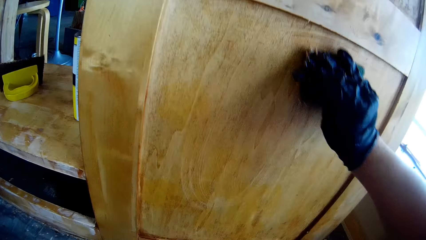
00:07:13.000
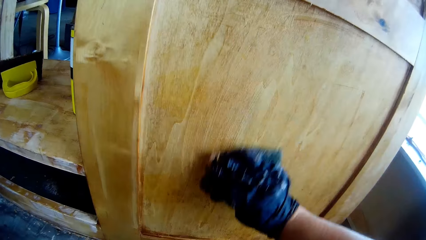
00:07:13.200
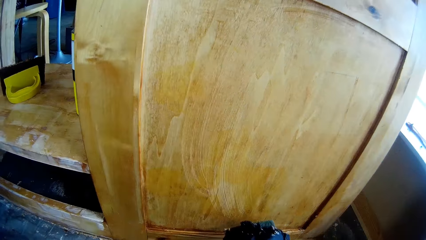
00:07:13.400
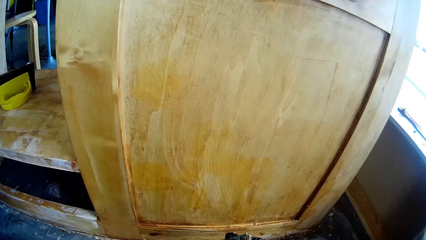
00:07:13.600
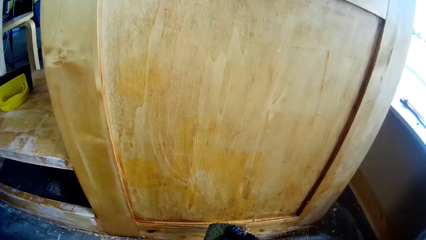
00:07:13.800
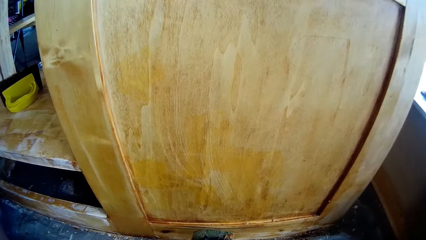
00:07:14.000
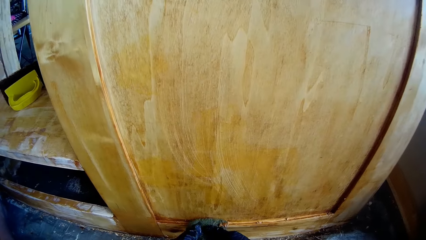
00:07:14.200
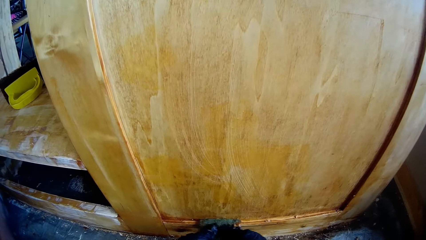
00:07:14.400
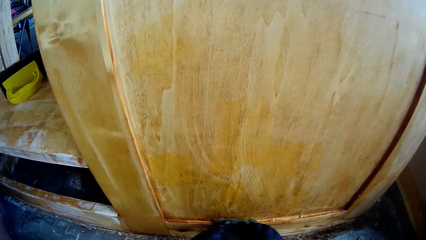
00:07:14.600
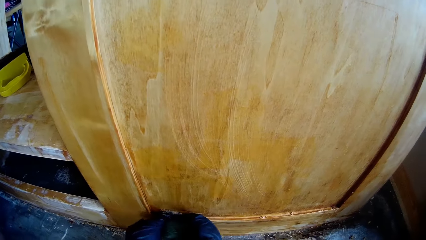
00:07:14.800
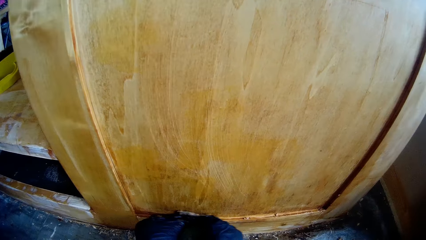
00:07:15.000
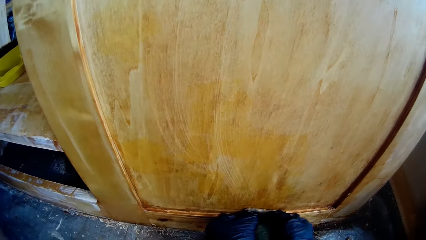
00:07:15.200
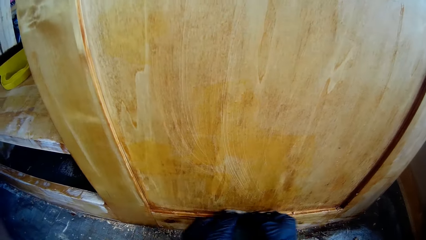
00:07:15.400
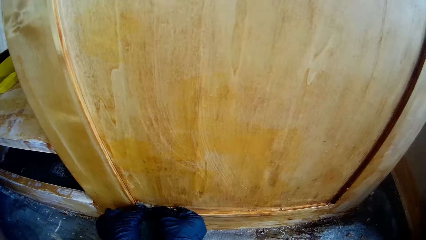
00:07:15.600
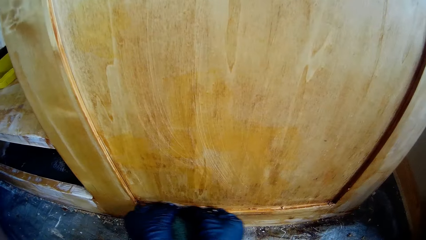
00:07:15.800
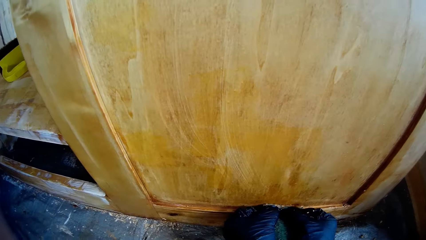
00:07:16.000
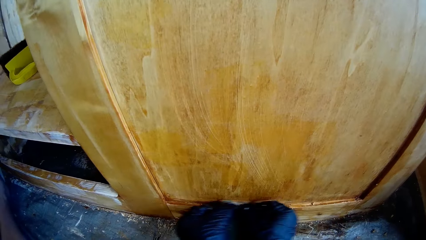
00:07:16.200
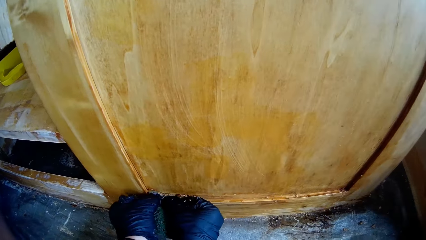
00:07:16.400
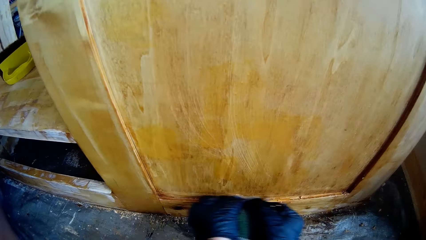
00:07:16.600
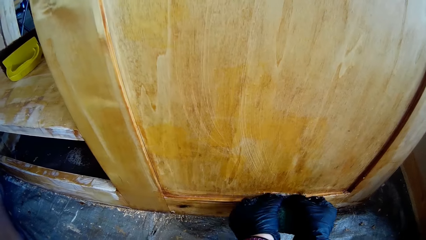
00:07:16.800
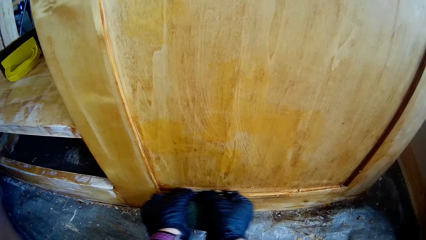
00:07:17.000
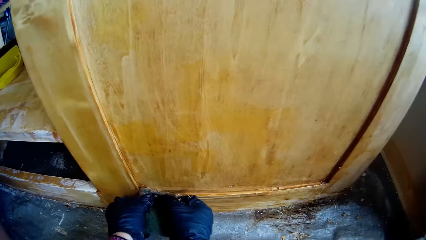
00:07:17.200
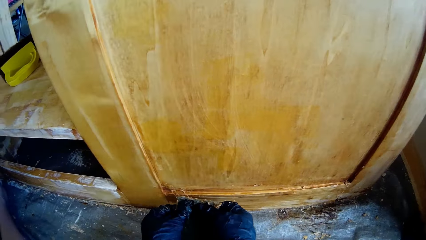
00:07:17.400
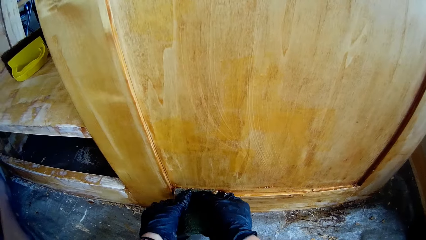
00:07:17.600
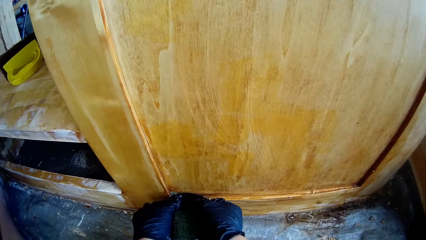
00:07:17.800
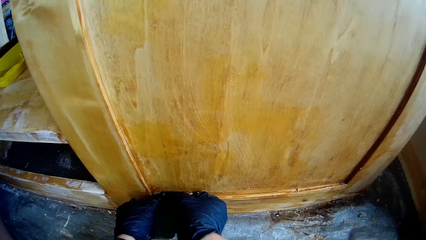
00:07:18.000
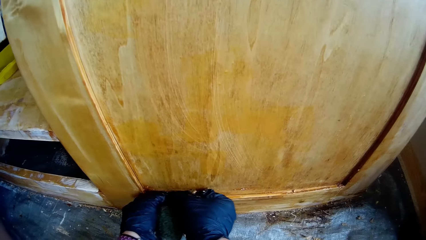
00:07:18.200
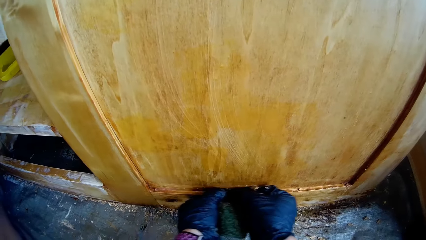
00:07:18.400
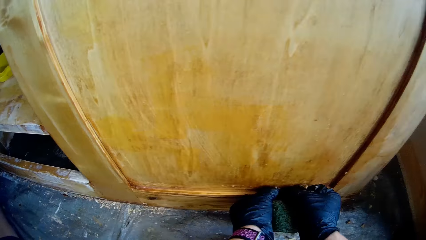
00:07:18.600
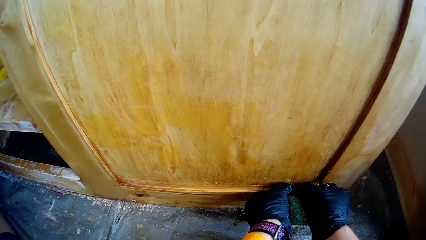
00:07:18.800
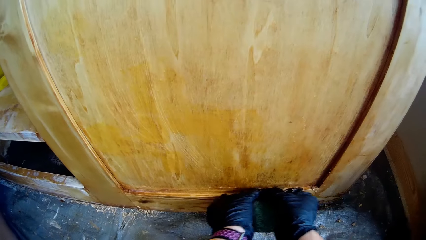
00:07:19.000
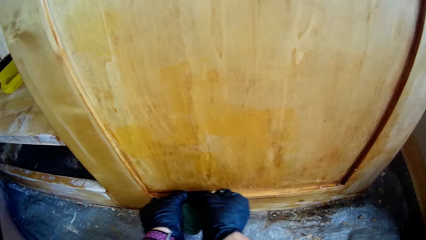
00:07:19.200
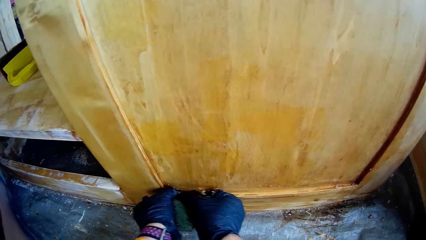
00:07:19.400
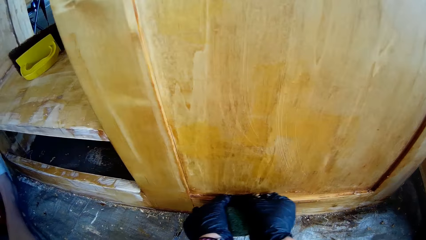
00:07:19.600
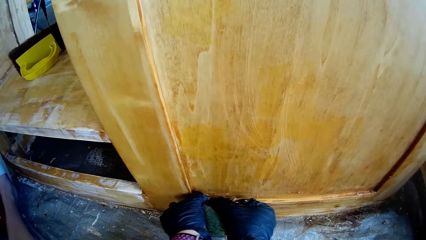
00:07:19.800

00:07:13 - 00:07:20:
The camera wearer holds the cleaning scrubber with both hands.

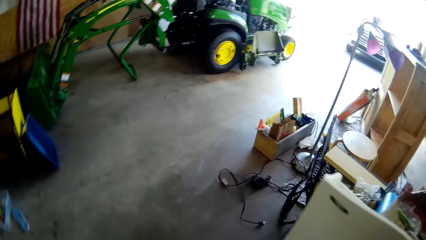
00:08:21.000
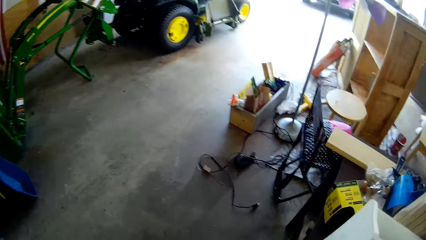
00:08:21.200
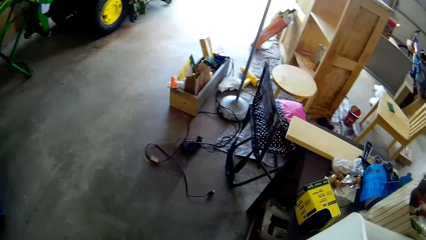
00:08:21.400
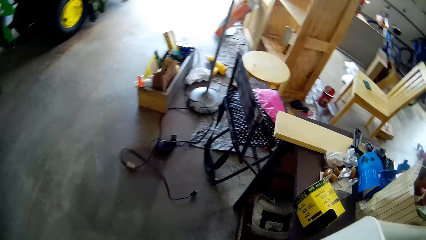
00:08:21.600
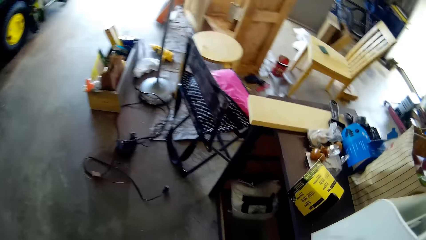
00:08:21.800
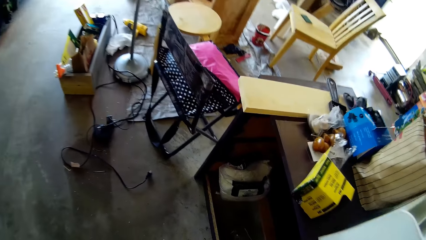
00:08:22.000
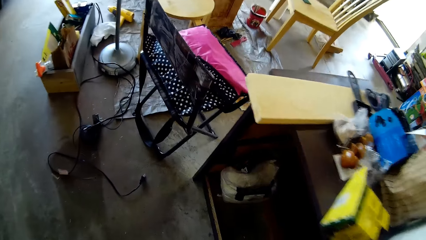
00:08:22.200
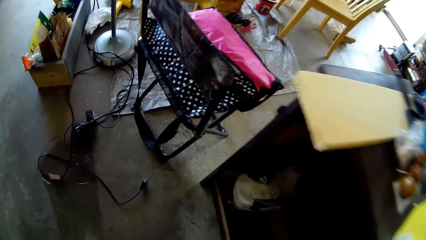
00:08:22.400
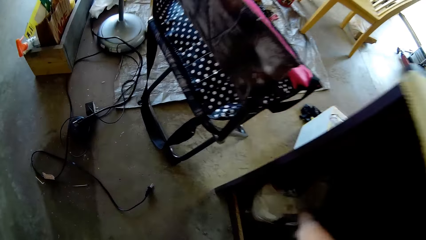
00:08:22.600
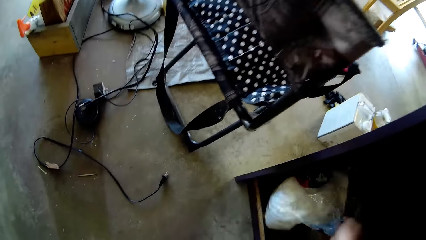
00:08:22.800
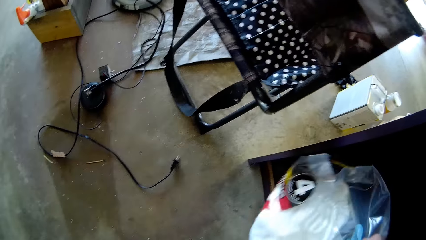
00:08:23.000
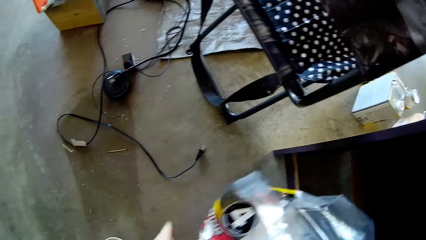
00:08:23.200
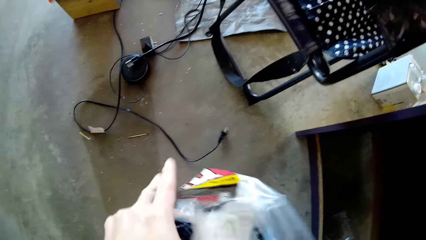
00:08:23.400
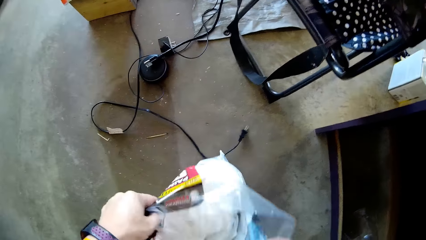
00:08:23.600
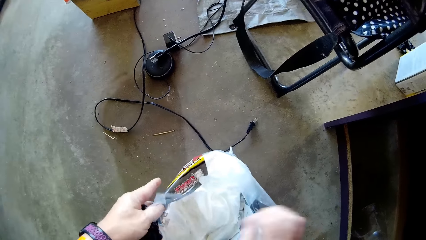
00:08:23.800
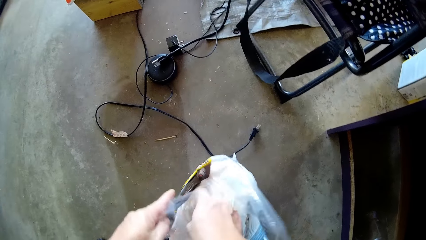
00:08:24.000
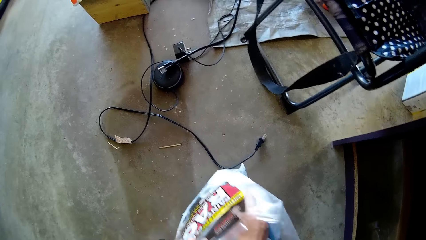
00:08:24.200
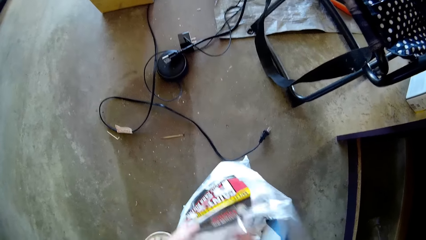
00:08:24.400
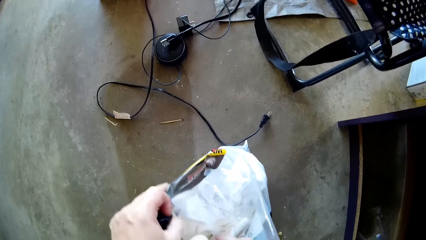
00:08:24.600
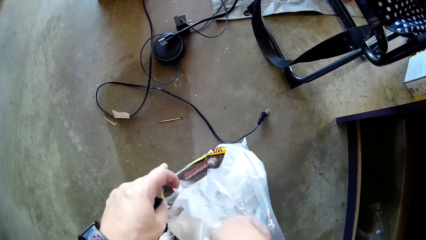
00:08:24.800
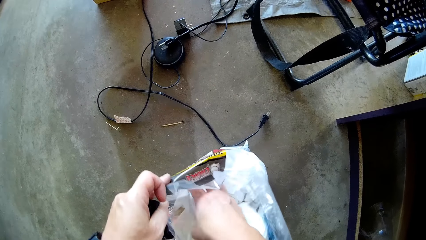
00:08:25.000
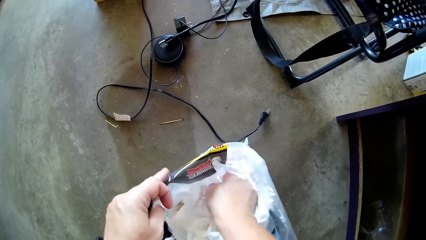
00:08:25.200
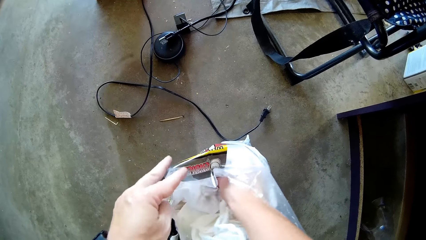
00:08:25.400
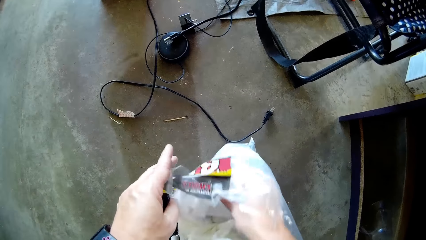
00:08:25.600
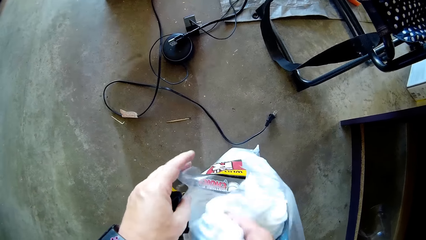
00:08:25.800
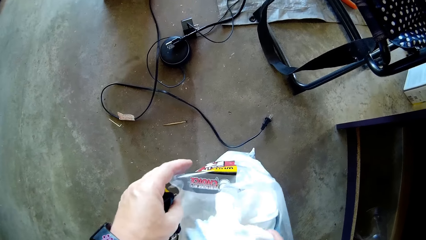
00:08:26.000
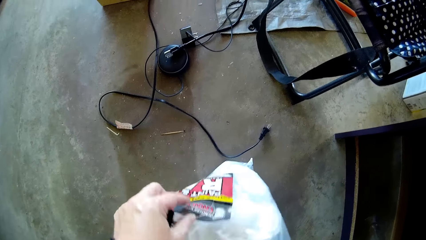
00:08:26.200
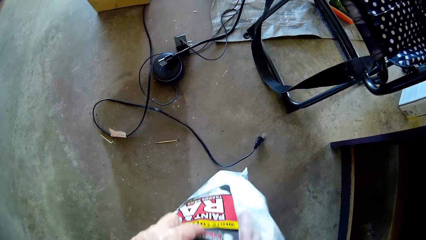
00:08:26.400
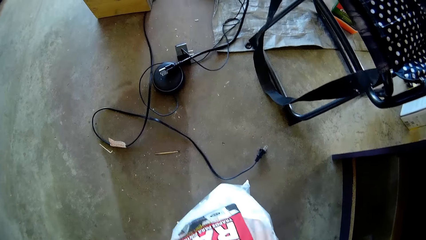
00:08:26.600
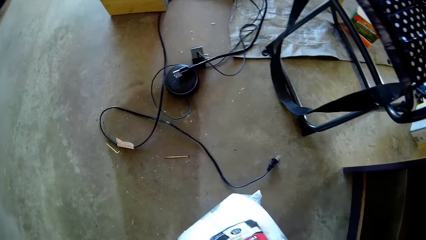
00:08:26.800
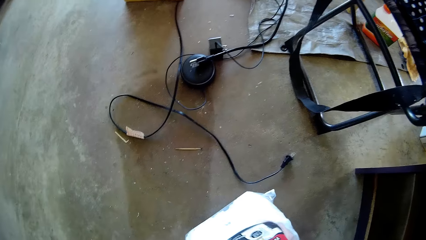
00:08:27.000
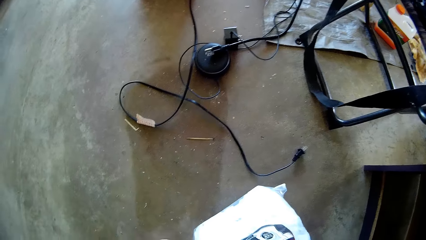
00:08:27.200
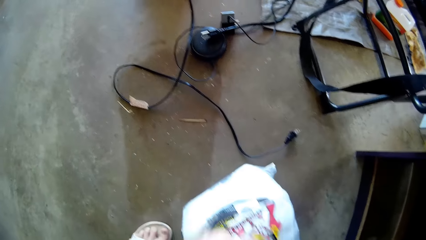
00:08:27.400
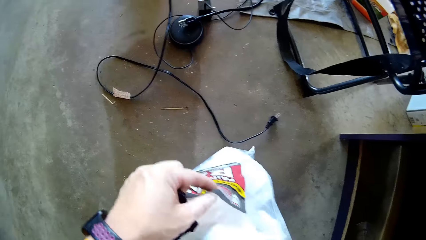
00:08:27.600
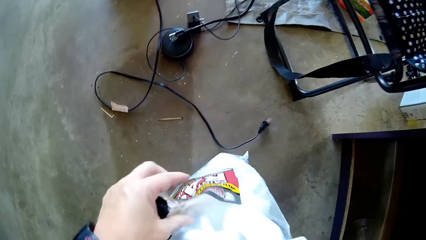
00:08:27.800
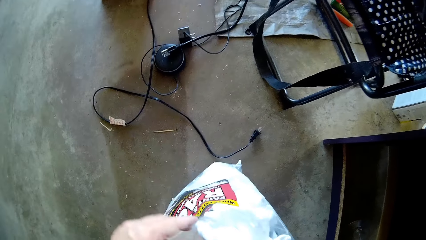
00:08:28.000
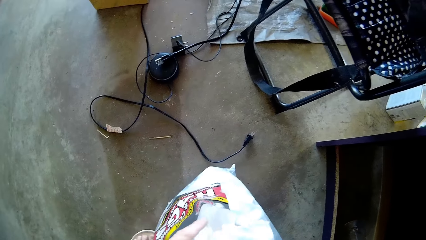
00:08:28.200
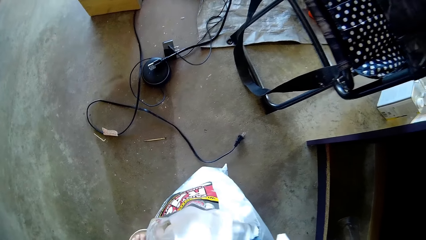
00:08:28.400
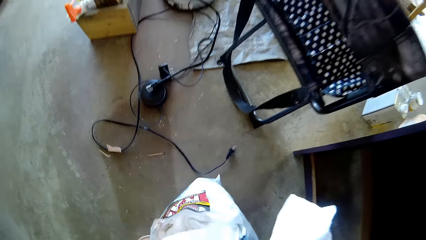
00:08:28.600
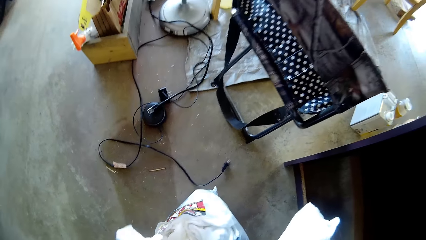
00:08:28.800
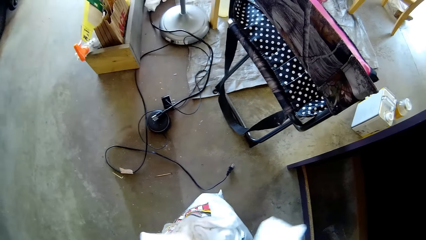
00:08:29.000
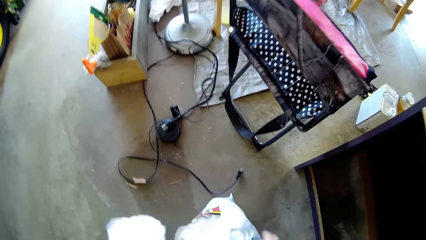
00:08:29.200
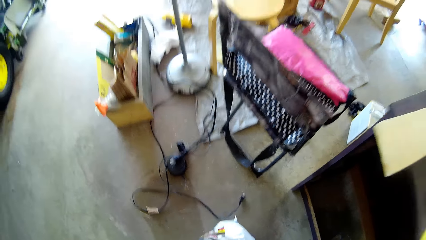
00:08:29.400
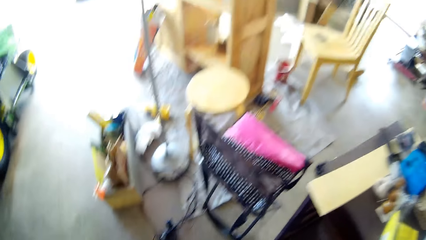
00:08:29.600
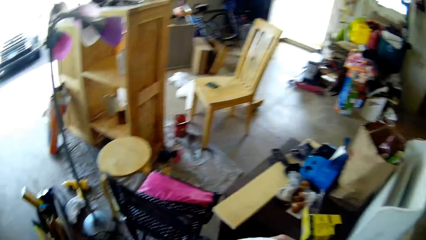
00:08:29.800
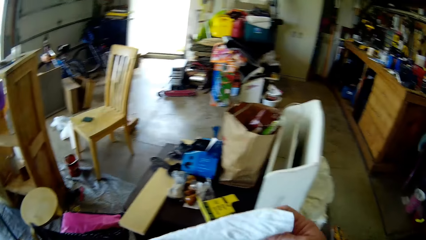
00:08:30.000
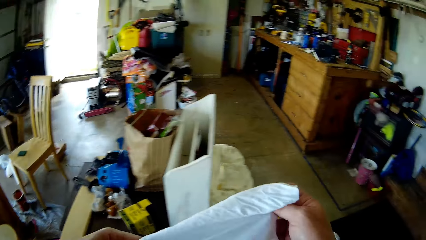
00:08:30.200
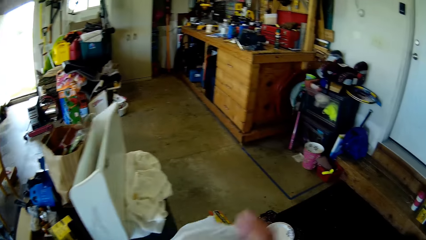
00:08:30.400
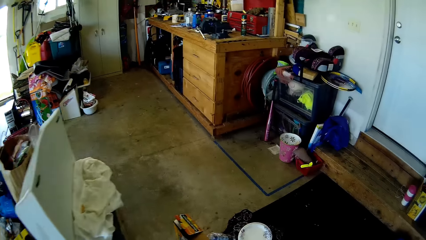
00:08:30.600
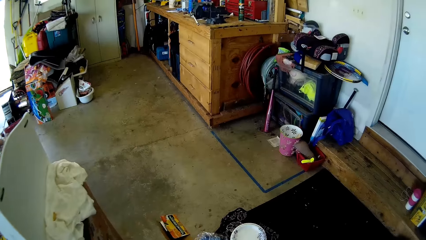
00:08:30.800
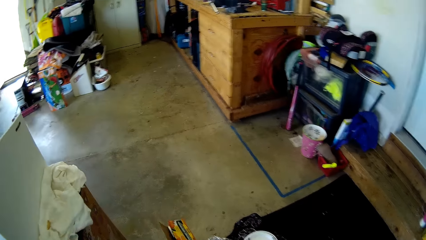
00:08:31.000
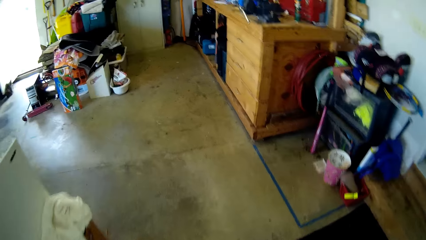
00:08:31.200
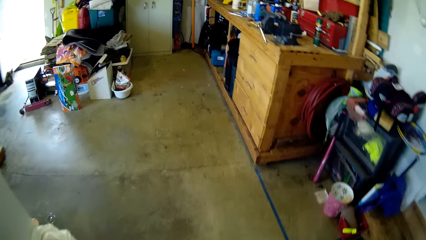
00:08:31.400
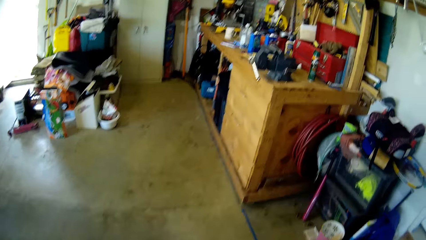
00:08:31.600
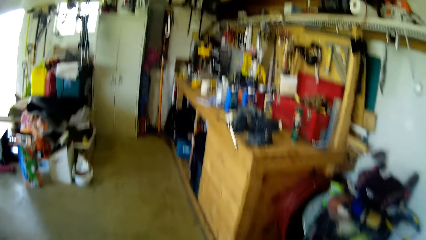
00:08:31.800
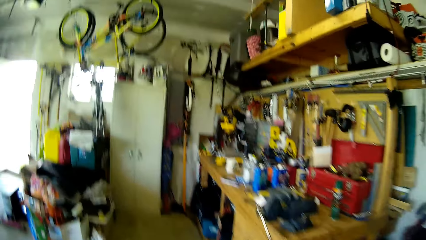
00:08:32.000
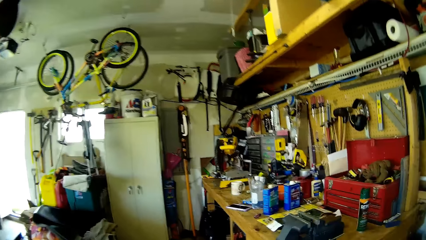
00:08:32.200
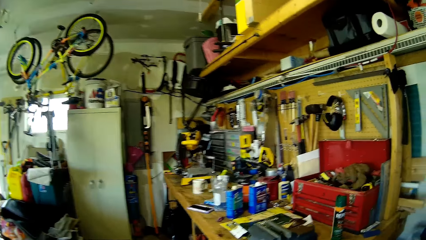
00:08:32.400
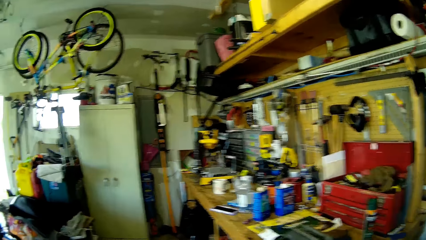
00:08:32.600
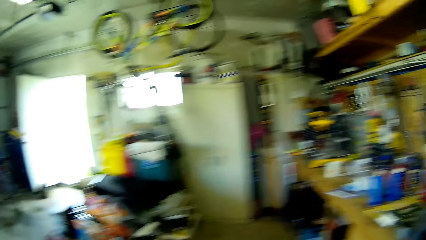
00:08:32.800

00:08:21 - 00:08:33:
The camera wearer picks up a nylon bag. They hold the nylon bag with the left hand. They check the nylon bag. They pick up a white cloth. They walk around.
